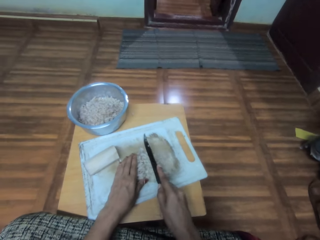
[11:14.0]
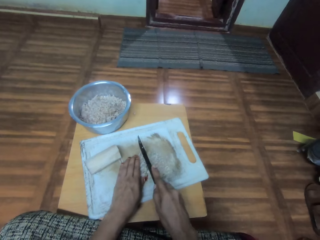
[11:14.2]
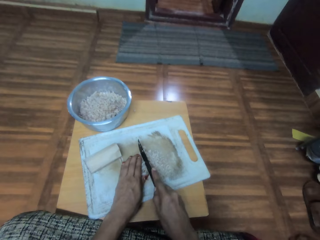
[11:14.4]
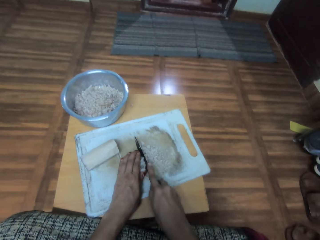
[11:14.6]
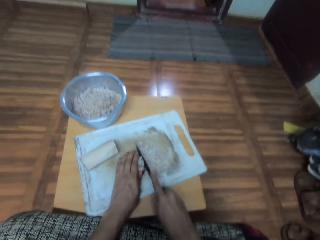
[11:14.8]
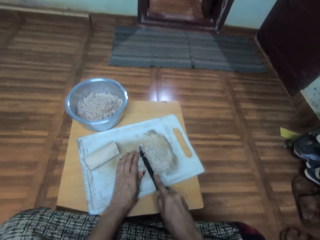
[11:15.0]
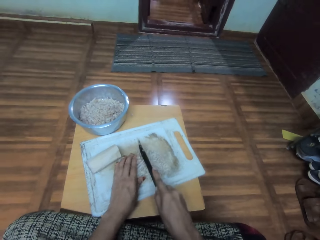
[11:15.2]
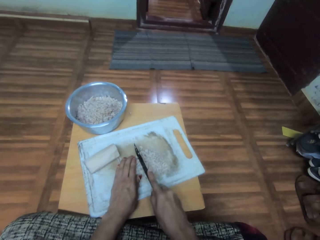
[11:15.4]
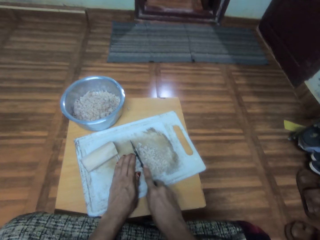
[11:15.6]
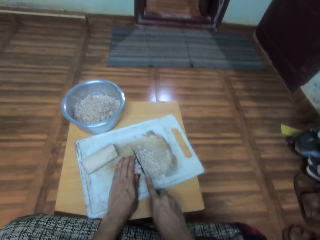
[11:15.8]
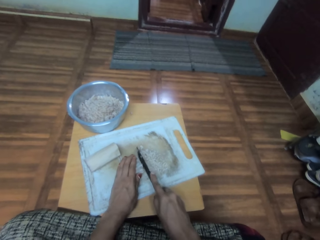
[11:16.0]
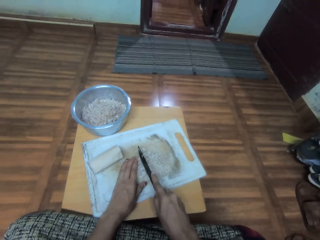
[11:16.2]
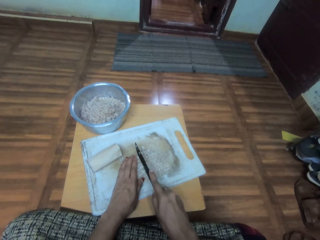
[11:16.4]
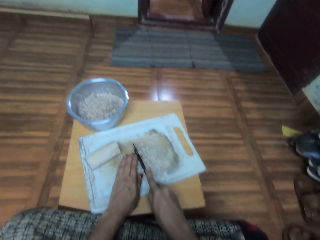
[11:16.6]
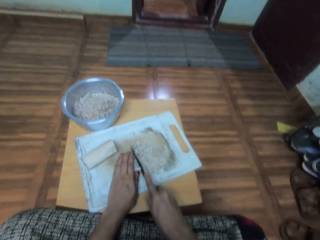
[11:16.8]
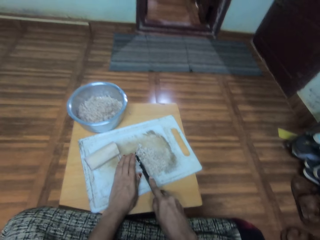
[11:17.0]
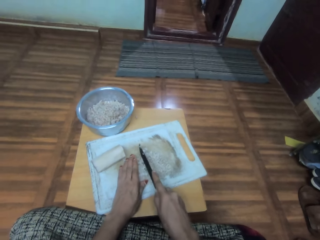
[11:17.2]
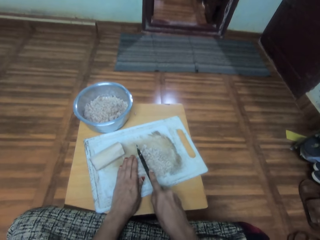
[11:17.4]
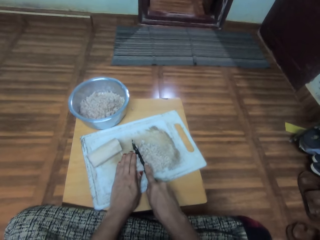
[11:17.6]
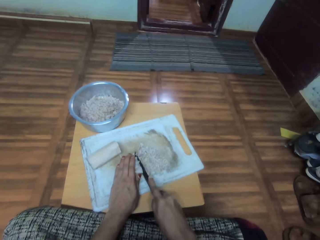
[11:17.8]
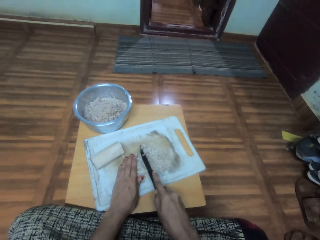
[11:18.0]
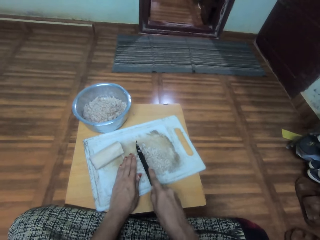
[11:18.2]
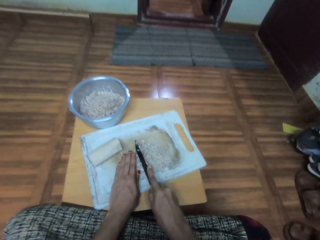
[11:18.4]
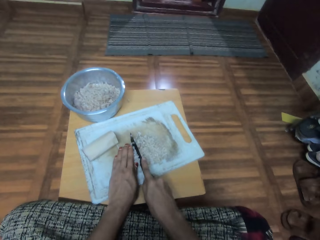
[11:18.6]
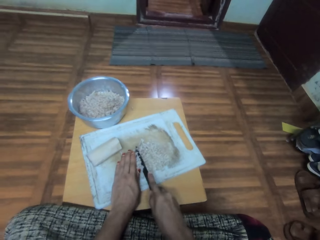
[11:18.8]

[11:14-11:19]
The camera wearer cuts something with a knife.

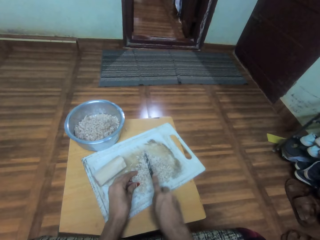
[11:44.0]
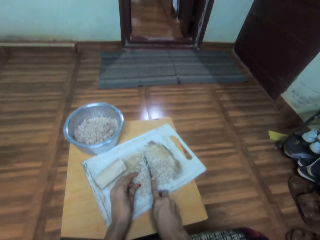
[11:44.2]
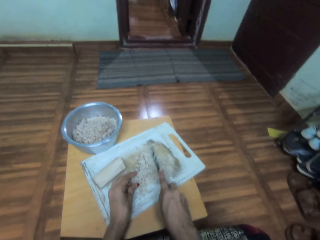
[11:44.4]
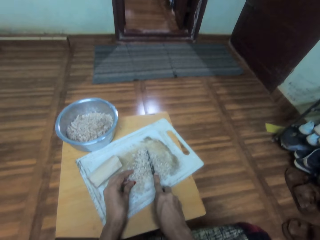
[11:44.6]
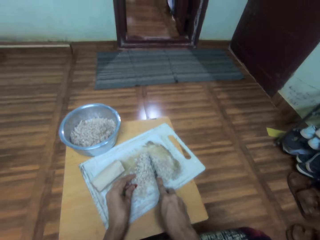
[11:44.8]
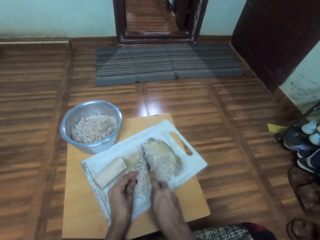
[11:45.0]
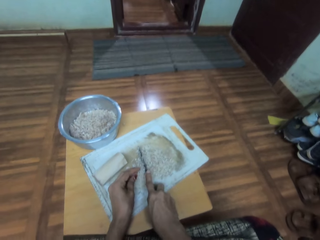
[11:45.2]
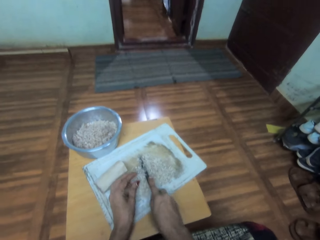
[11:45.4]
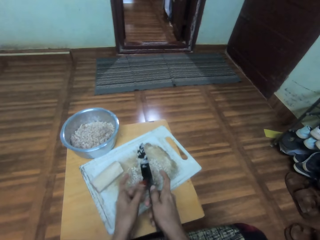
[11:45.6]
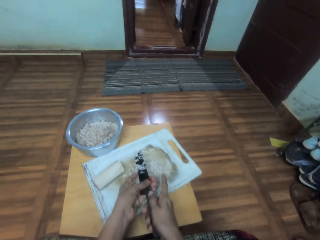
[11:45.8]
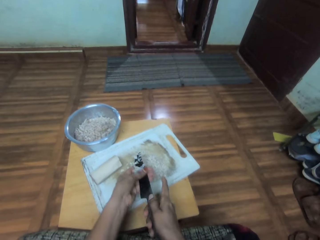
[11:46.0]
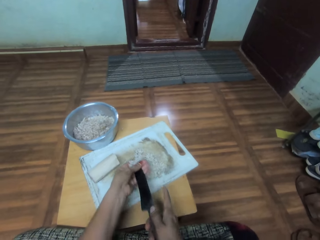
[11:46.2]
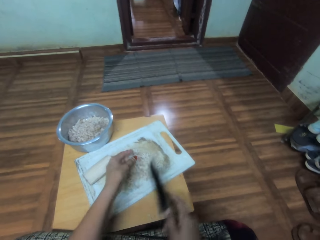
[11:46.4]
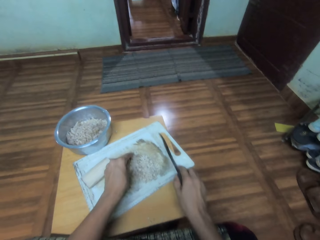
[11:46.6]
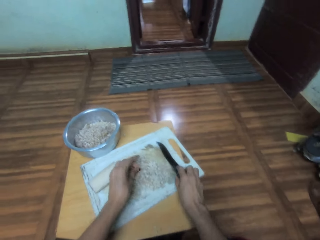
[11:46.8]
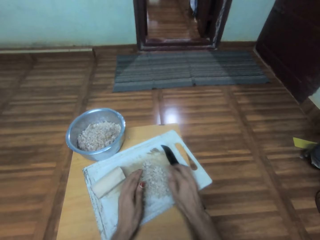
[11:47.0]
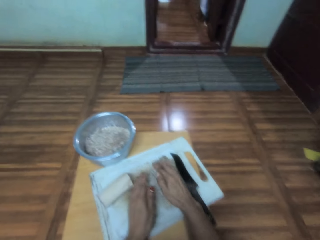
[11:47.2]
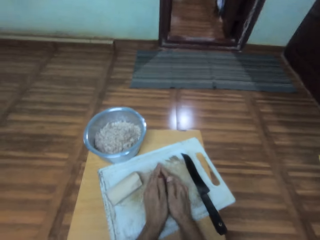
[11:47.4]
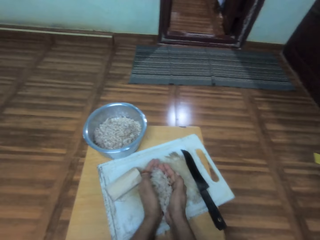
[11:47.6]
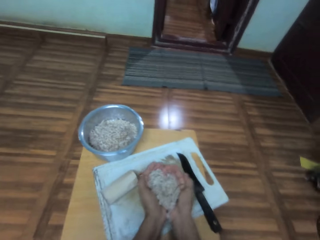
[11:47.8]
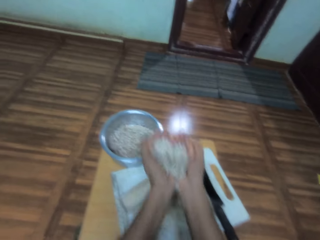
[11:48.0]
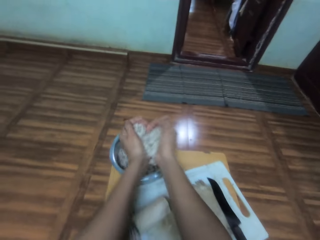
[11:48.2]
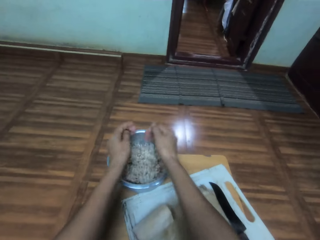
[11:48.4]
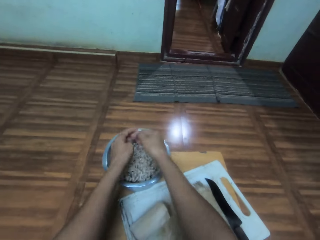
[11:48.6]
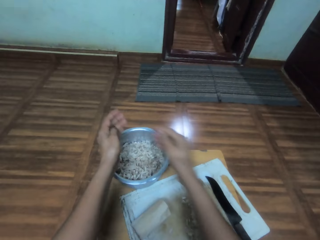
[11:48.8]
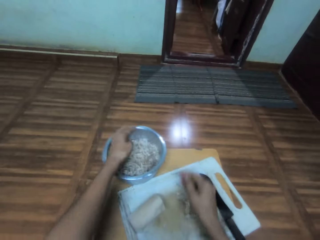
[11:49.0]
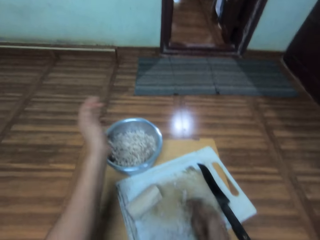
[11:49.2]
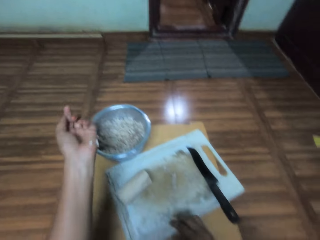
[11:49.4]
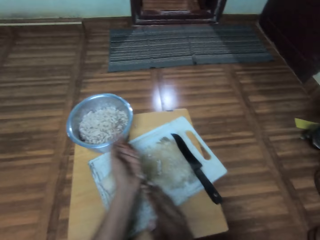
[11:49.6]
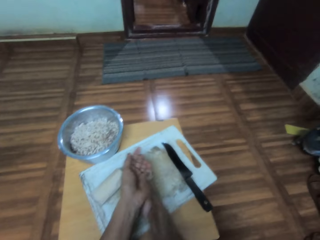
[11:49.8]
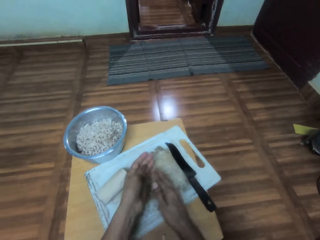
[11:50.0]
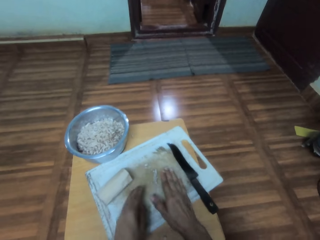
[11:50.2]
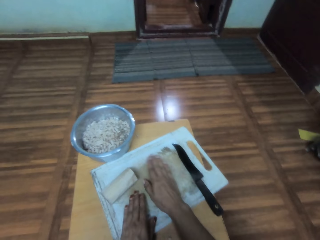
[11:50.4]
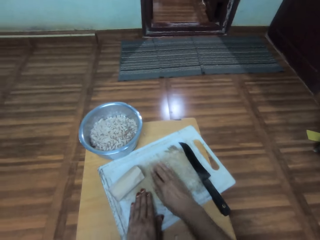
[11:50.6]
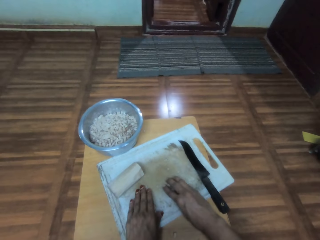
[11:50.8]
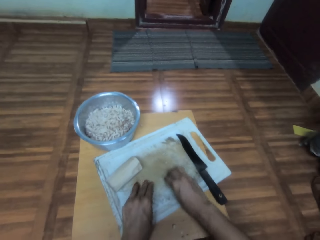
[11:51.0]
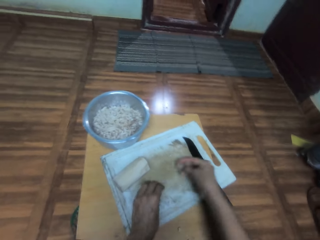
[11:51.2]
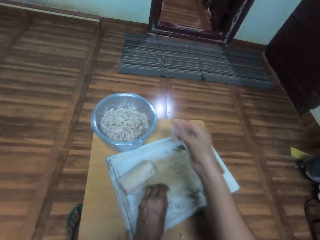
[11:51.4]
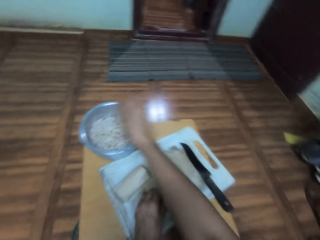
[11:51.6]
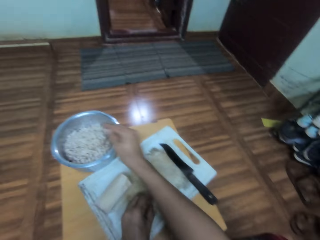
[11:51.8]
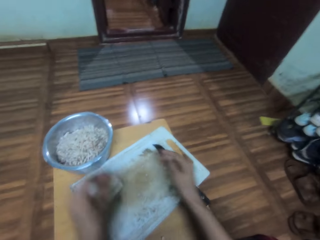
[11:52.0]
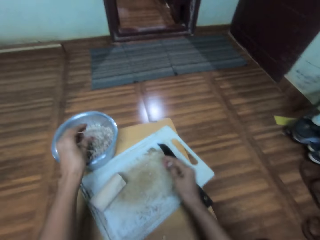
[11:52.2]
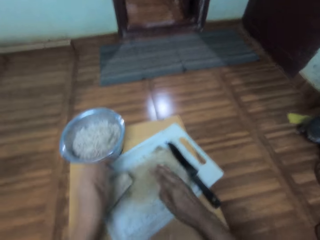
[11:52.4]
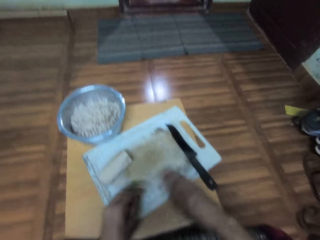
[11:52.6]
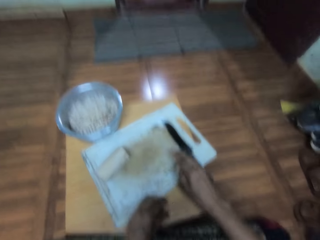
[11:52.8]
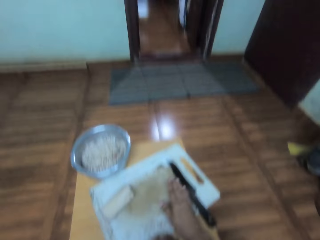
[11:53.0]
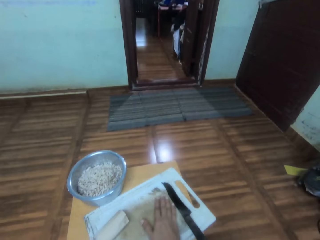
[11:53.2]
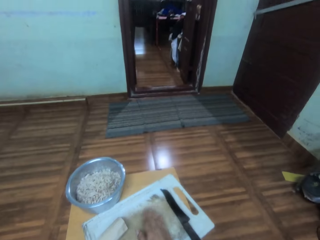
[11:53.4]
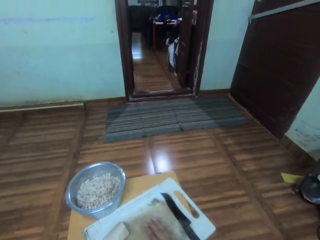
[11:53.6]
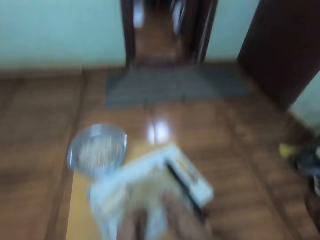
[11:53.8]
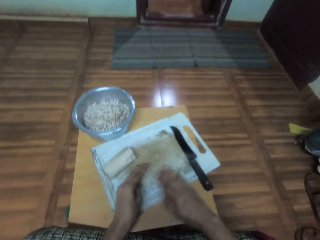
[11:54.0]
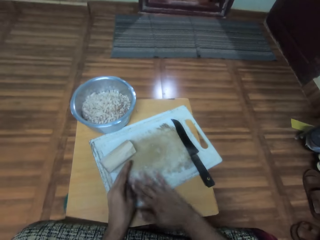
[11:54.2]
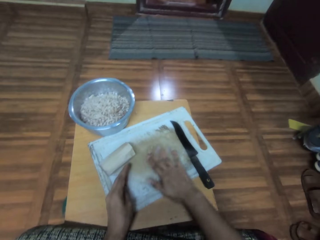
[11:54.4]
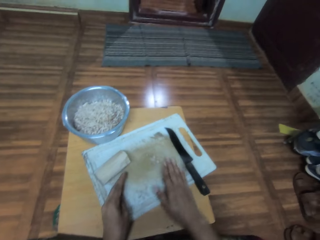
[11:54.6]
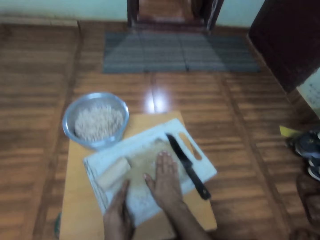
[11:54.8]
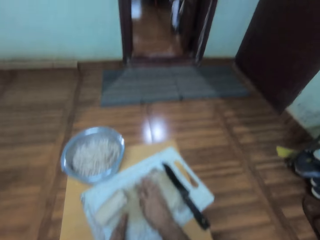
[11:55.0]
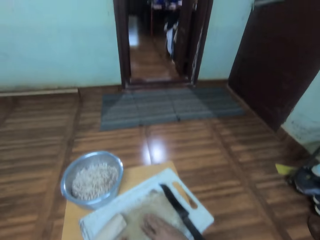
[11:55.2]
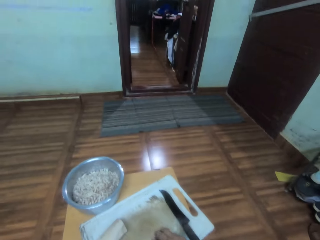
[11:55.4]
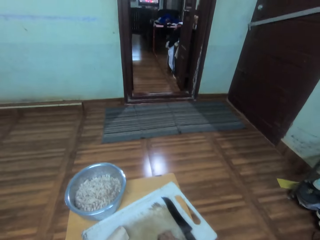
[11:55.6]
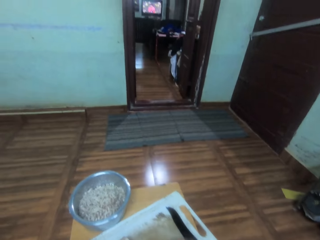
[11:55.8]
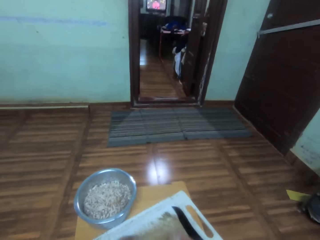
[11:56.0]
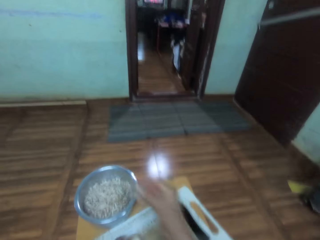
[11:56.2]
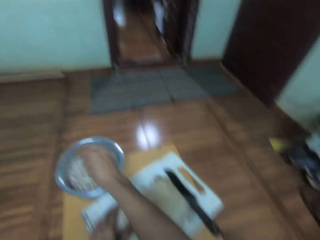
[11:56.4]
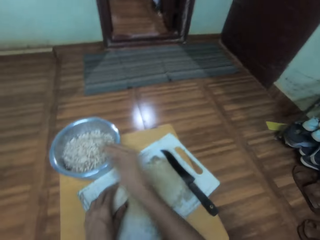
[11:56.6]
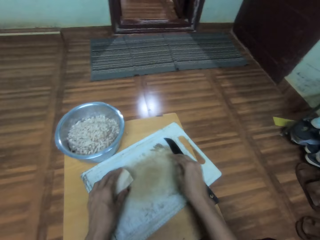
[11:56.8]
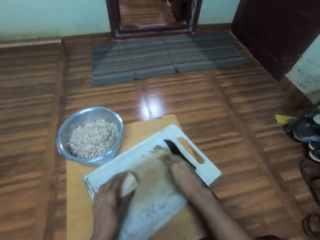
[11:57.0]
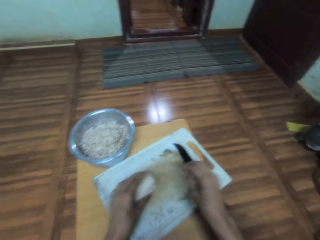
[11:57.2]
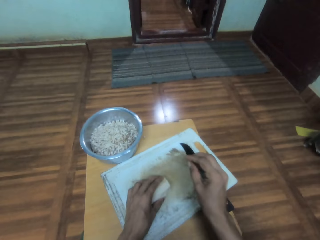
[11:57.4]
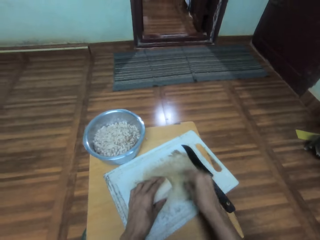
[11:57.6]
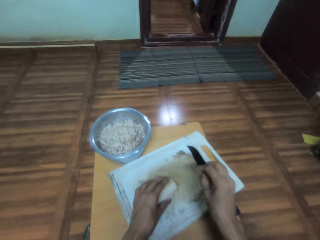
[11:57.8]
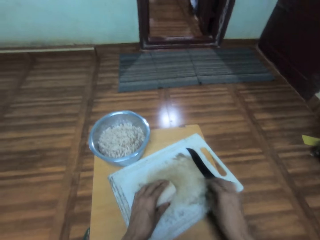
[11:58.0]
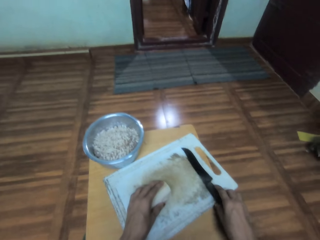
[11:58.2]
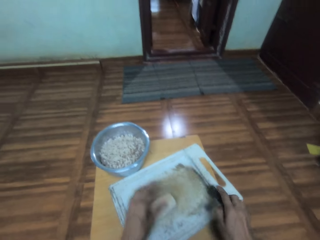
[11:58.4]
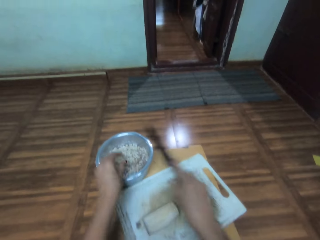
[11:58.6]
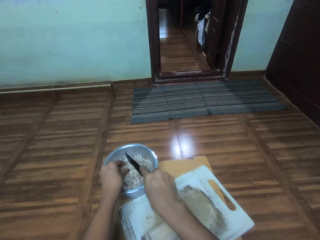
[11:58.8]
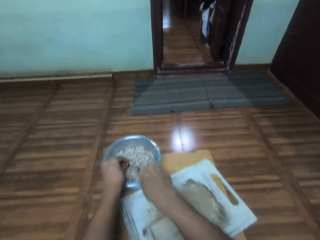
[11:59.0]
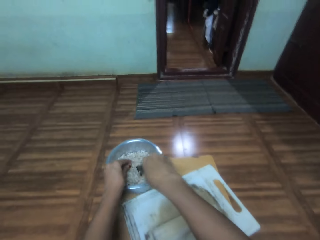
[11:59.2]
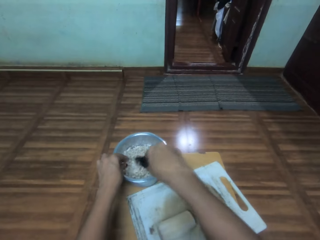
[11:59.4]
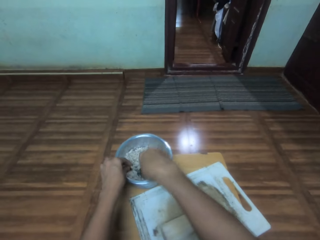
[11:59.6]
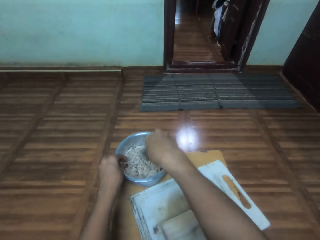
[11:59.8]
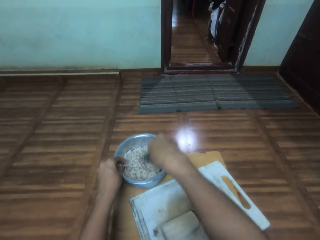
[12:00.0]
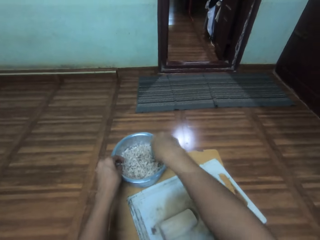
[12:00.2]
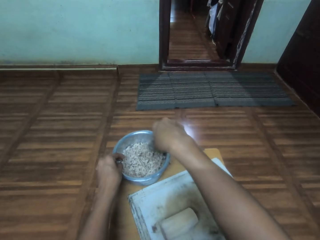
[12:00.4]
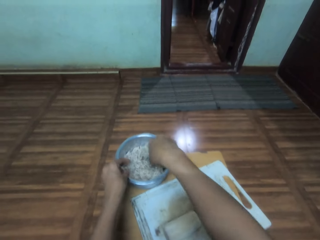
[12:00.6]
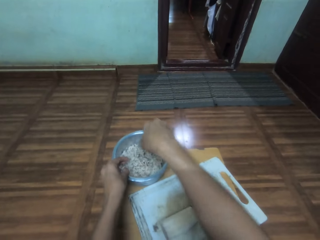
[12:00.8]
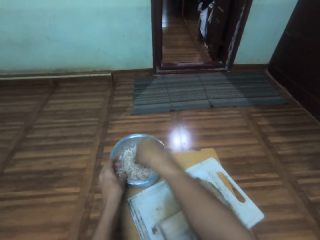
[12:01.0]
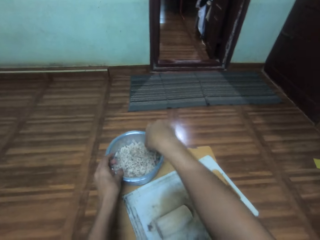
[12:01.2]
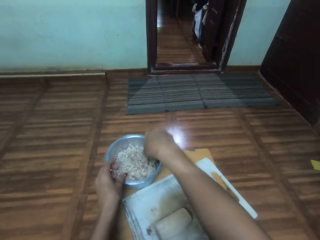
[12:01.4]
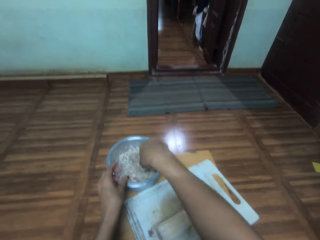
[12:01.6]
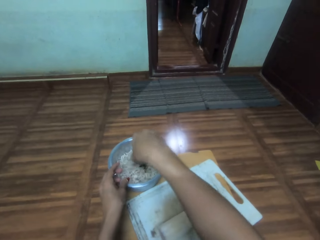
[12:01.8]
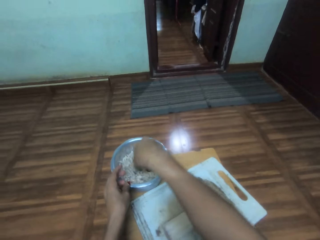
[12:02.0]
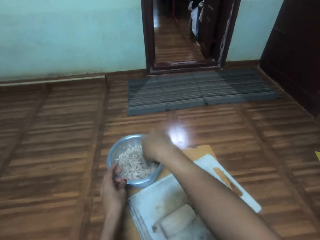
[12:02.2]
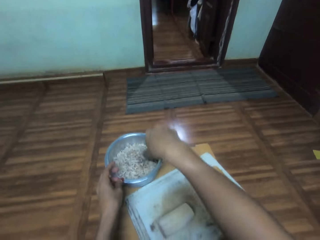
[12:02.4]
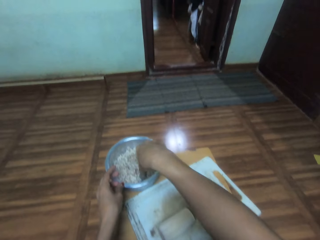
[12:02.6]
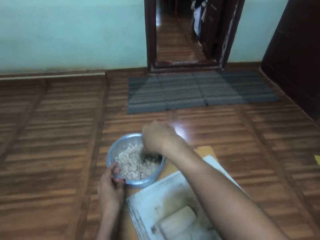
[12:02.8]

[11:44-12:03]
The camera wearer removes something from the knife. They drop the knife on the chopping board. They take the cassava pieces from the chopping board. They put the cassava pieces in the cooking pot. They remove something from the hand. They gather something on the chopping board. They drop something in the cooking pot. They shake the hand. They gather something on the chopping board. They pick something from the chopping board. They drop something in the cooking pot. They shake the hand. They move something on the chopping board. They pick the knife from the chopping board. They chop the cassava pieces in the cooking pot.
